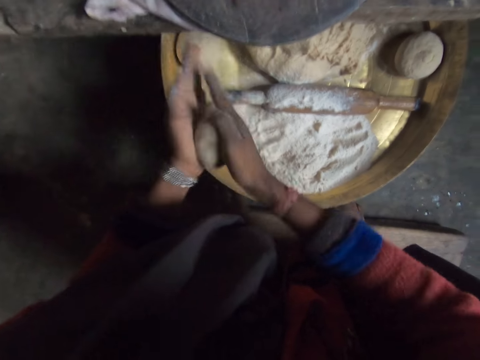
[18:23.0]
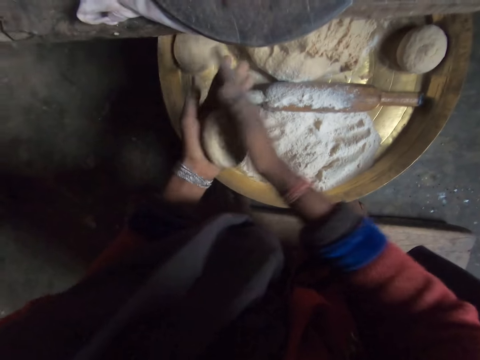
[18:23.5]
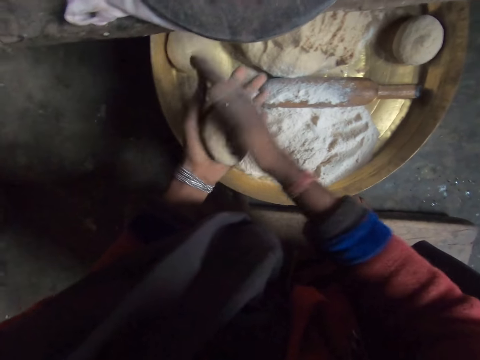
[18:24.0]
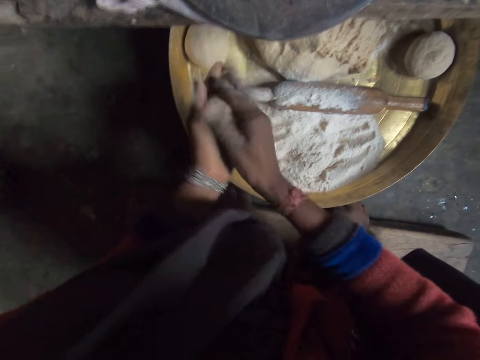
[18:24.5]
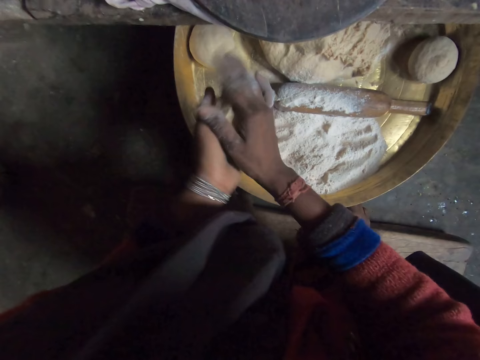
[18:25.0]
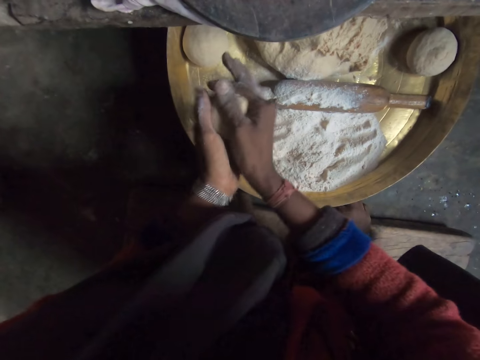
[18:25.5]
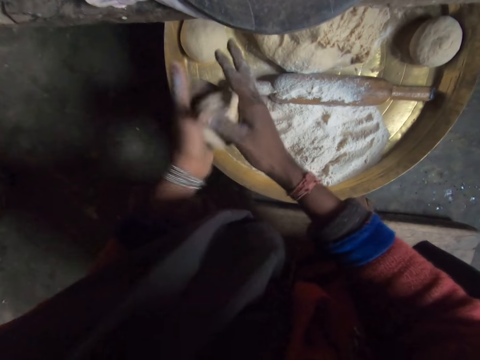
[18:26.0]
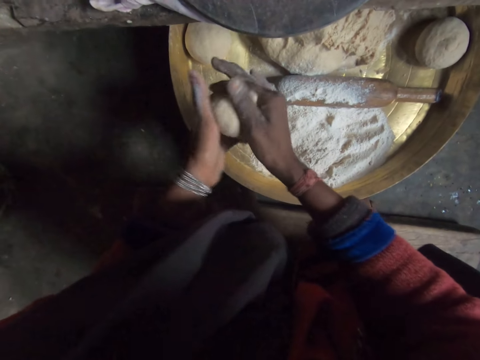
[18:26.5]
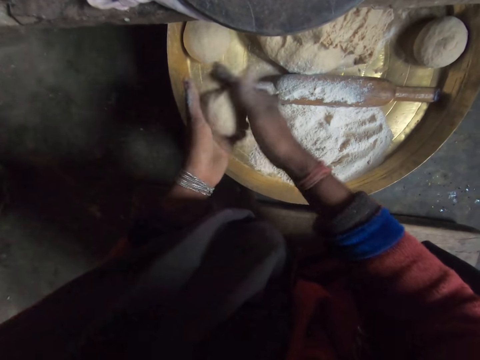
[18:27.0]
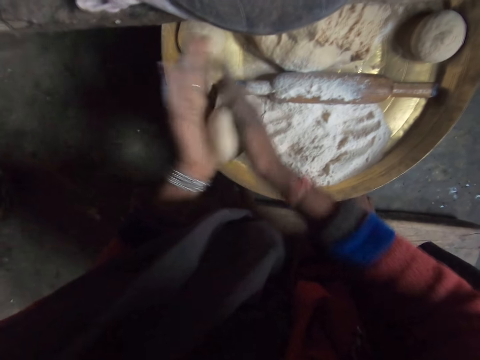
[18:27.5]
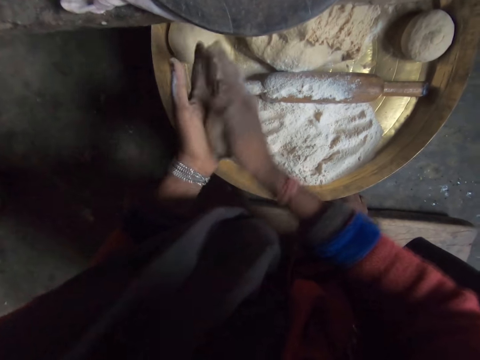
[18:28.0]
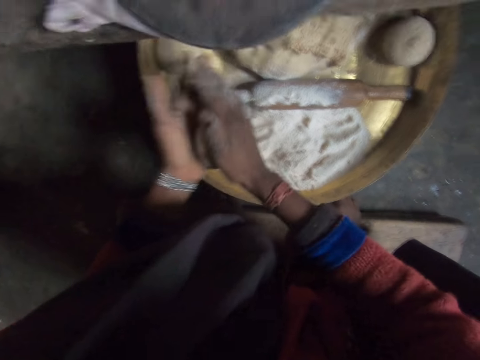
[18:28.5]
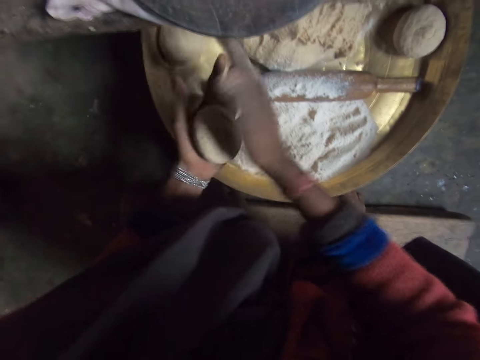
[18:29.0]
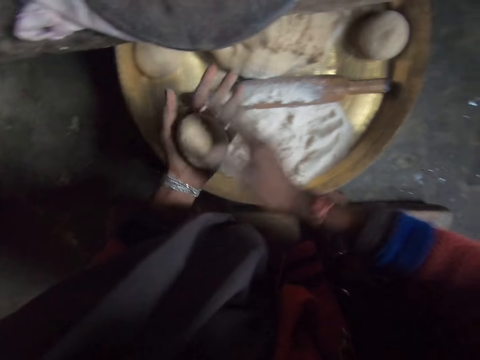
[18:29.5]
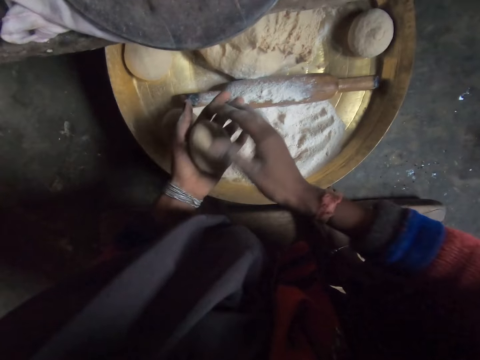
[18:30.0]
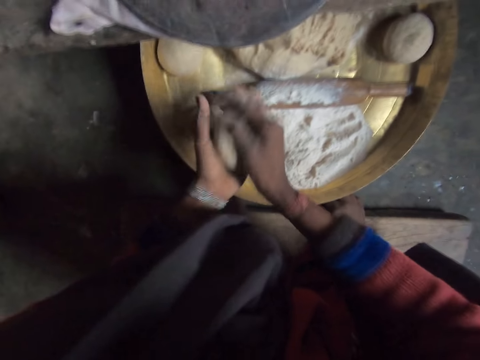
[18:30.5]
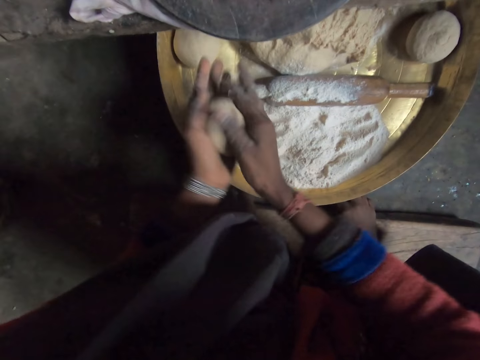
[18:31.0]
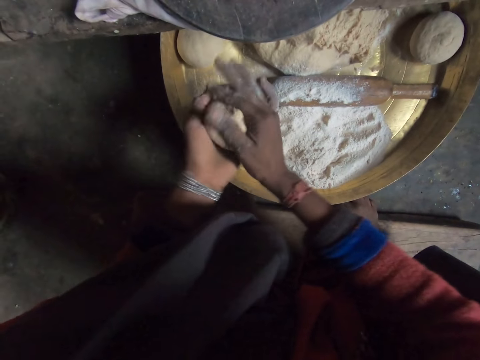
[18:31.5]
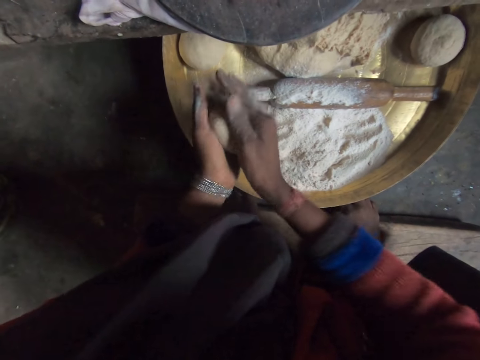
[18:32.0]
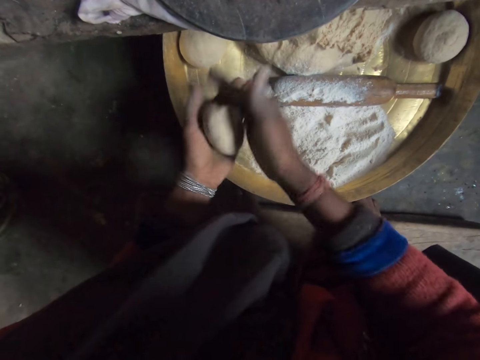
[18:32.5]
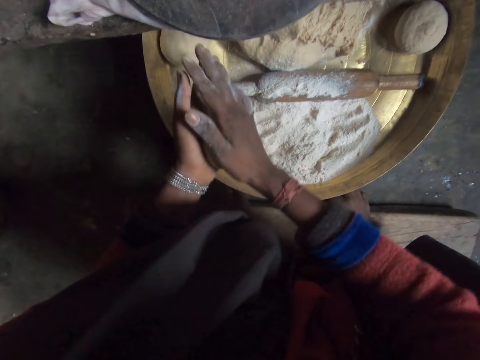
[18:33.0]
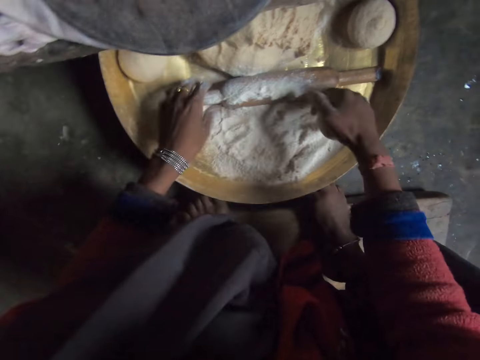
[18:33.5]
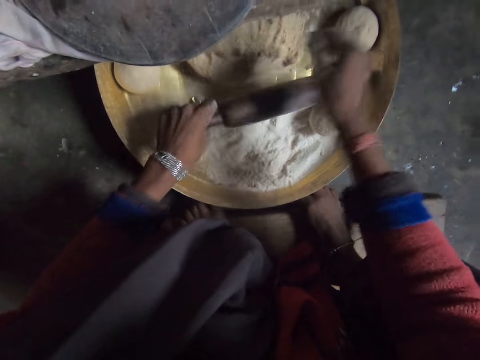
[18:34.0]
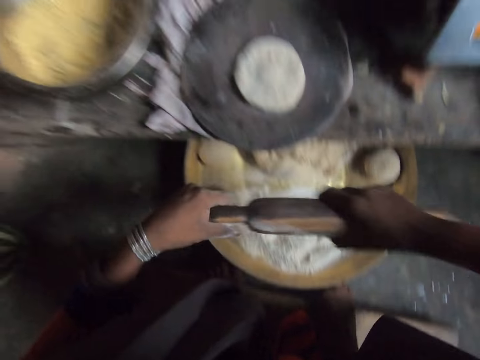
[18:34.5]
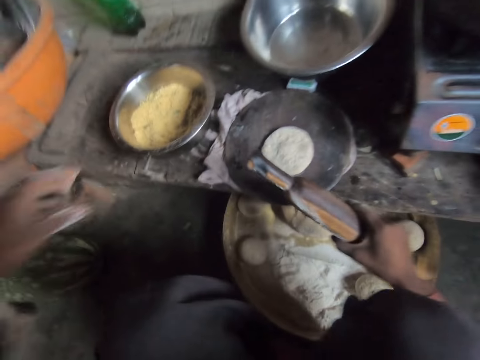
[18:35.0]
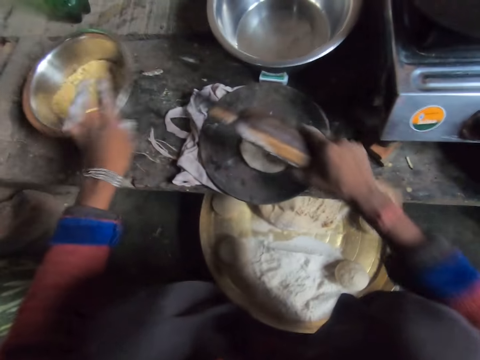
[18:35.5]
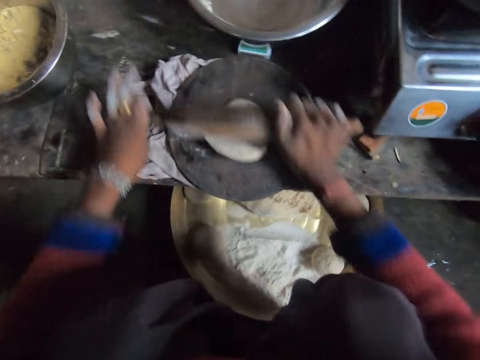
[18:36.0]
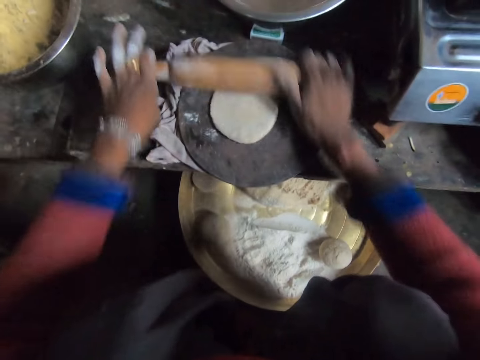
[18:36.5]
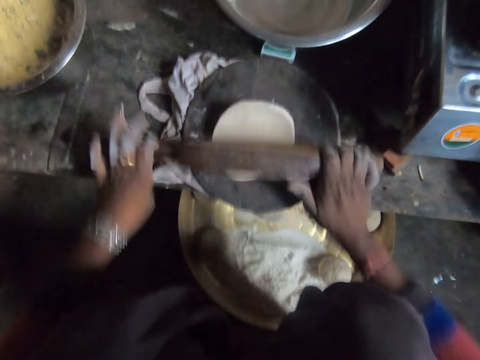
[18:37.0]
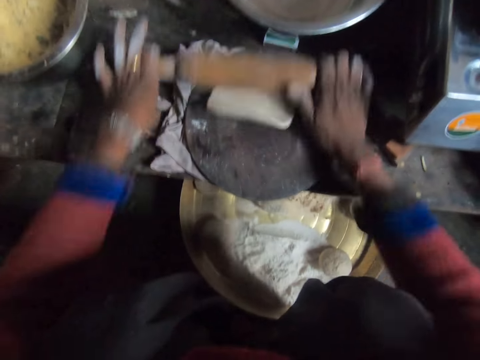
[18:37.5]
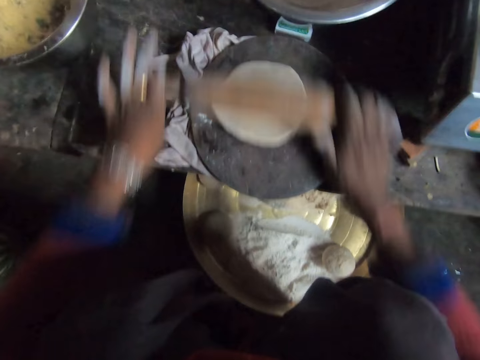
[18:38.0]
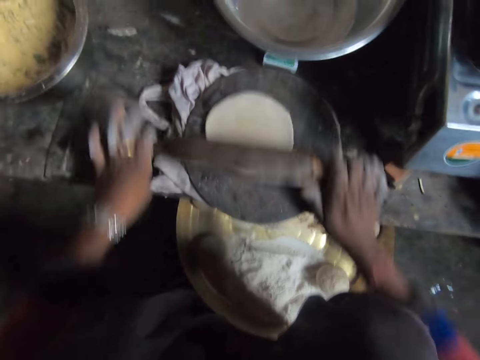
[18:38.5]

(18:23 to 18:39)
The camera wearer rolls the dough with hands. She moves the dough round with hands. She rolls the dough with hands. She moves the dough round with hands. She puts down the dough in a tray. She picks up a dough roller or rolling pin with her left hand. She rubs the rolling pin with her left hand. She moves the filling bowl aside on a table. She rolls the dough with the rolling pin on a rolling board.

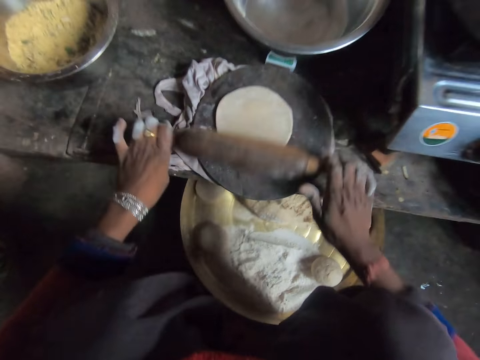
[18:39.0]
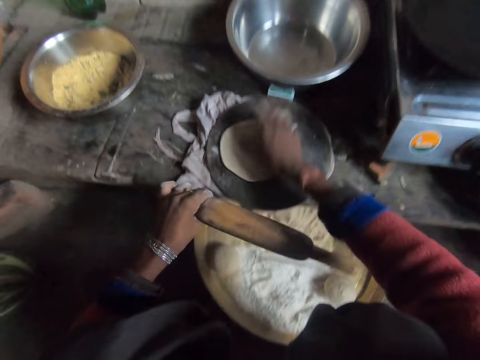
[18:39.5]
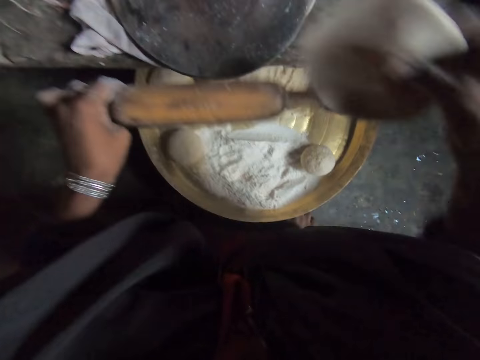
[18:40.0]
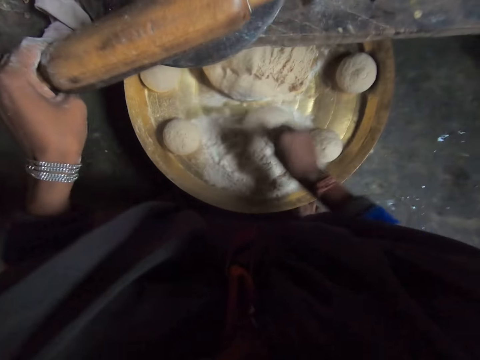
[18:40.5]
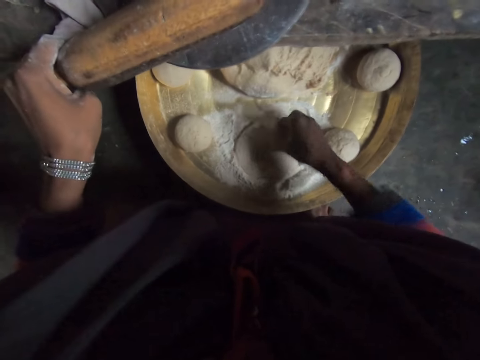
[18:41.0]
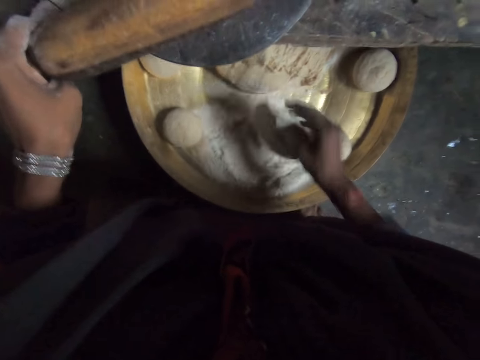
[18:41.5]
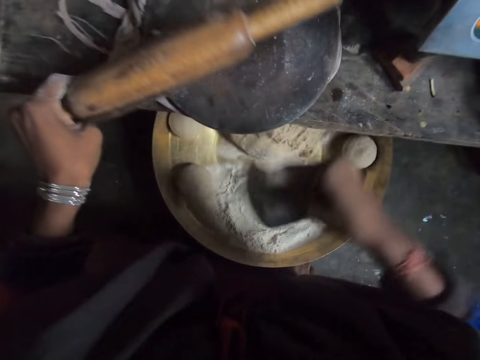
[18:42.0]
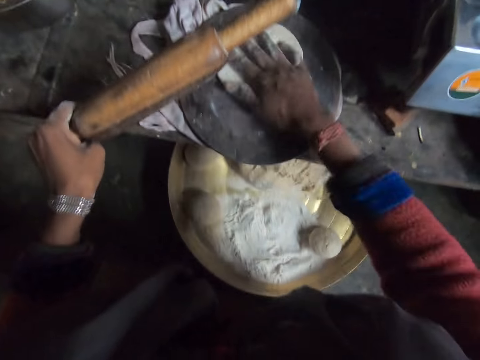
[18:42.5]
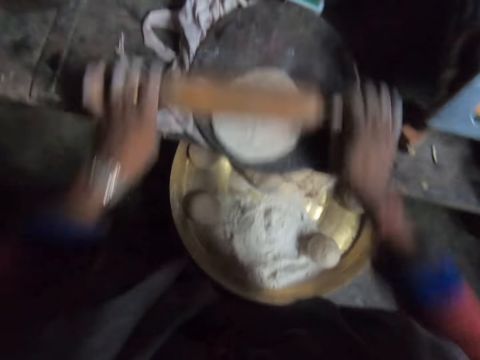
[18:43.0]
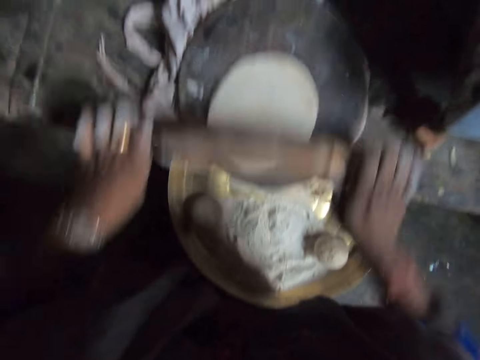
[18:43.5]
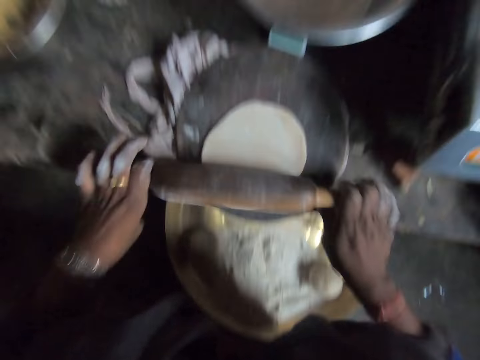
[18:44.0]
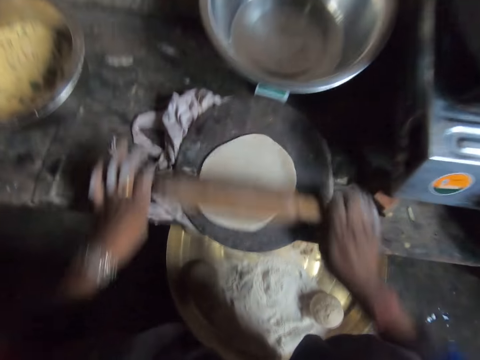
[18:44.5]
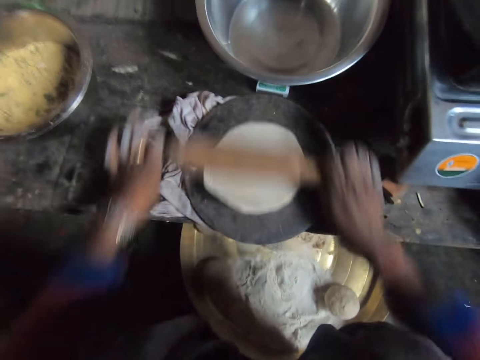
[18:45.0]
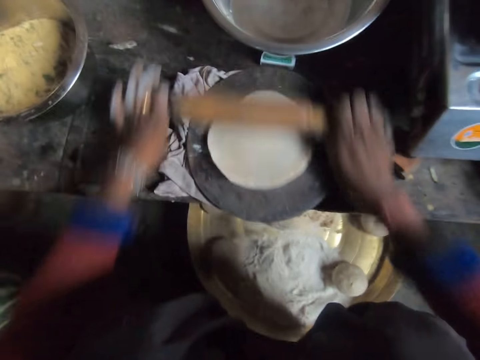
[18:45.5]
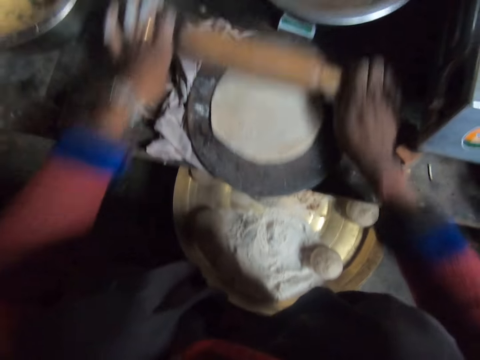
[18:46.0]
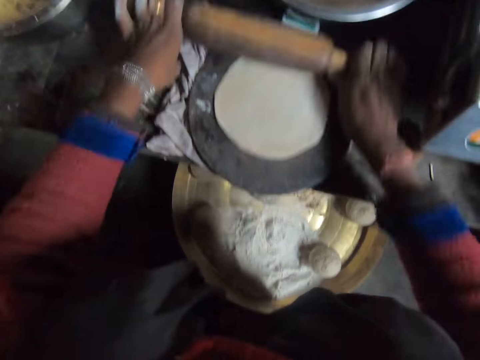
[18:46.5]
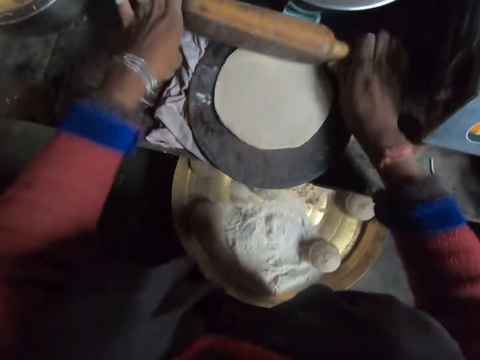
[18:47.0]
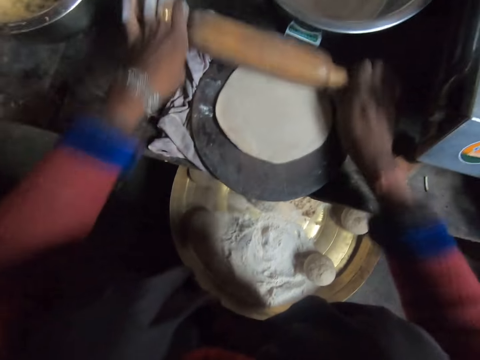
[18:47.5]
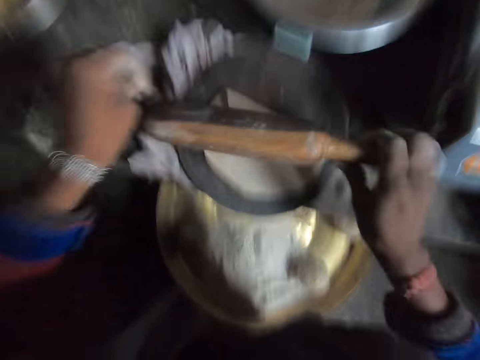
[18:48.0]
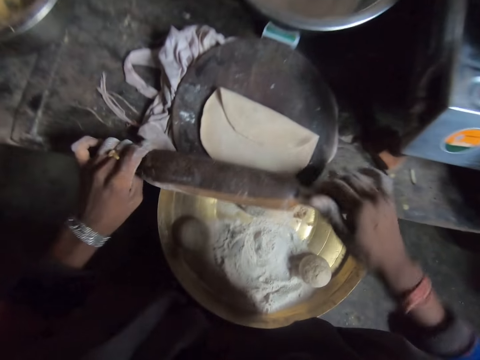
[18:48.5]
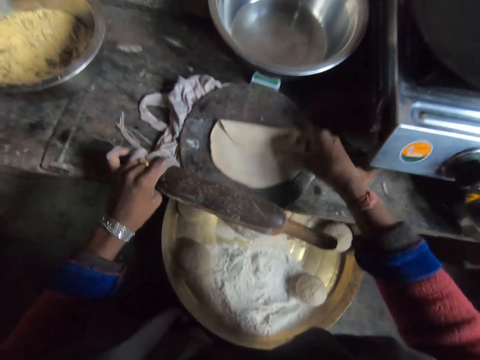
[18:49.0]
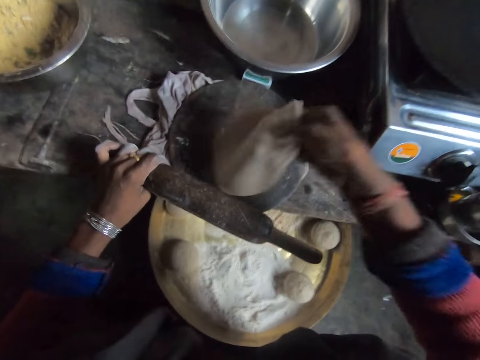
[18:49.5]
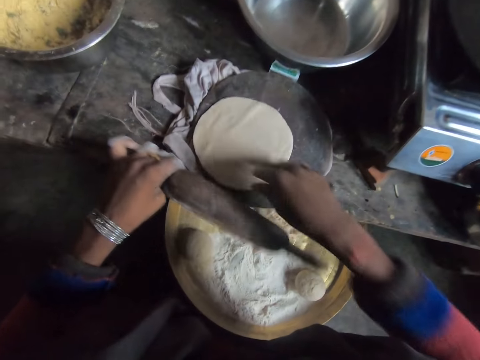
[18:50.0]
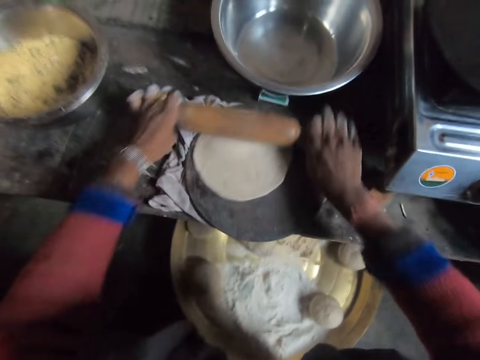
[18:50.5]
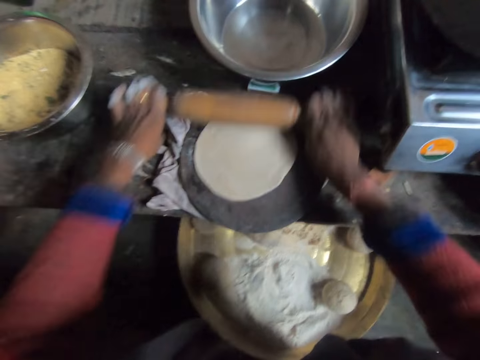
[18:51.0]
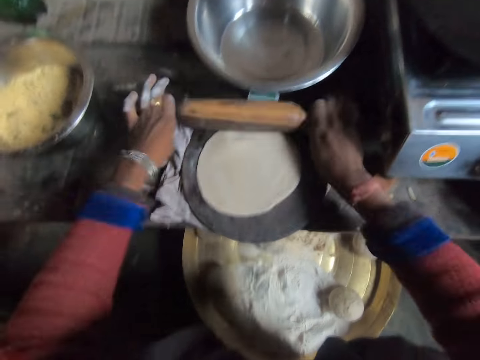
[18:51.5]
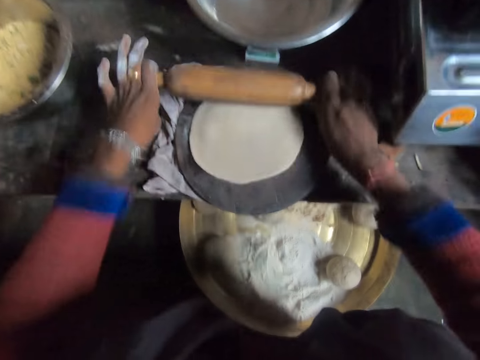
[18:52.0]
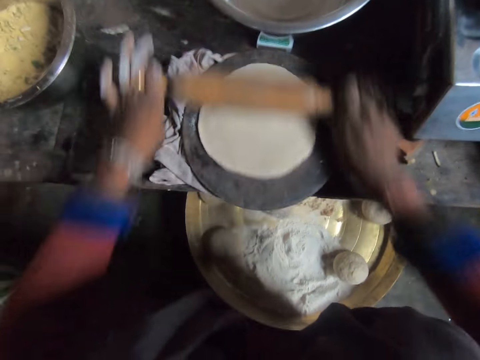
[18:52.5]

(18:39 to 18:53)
The camera wearer takes the dough on a rolling board with his right hand. He rubs the dough on the board with flour. He puts down the dough in the flour. He turns the dough in the flour. He picks up the dough. He puts the dough on the rolling board. He moves the dough on the rolling board. He rolls the dough on the rolling board using a dough roller or rolling pin. He flips the dough. He puts down the dough on the rolling board. He rolls the dough on the rolling board using the dough roller.
